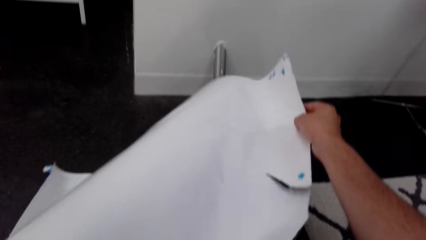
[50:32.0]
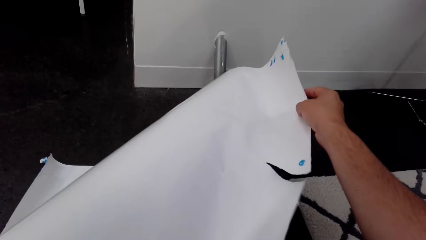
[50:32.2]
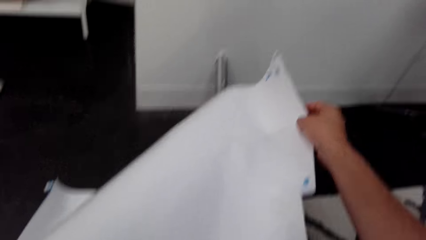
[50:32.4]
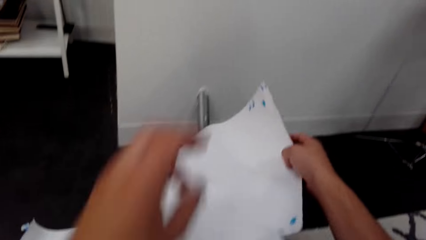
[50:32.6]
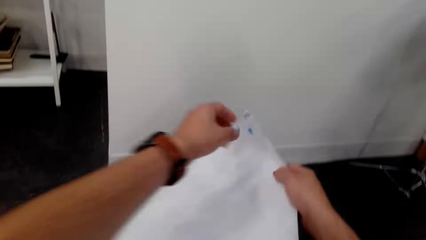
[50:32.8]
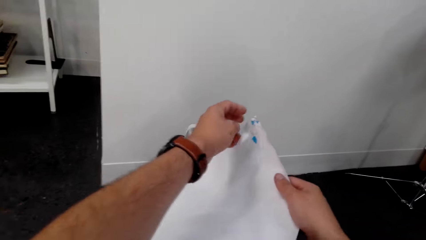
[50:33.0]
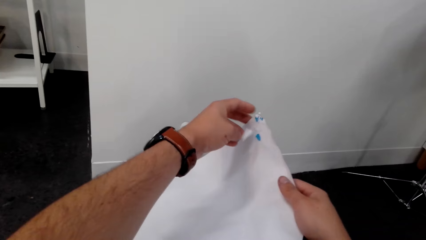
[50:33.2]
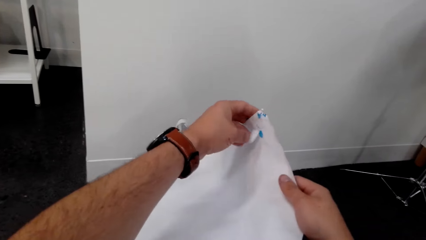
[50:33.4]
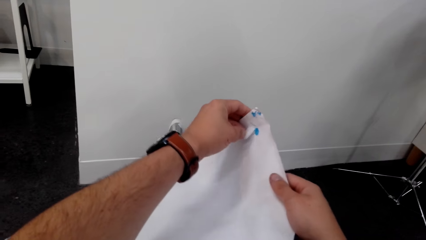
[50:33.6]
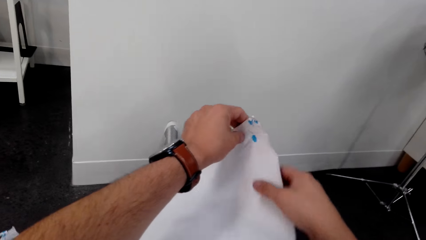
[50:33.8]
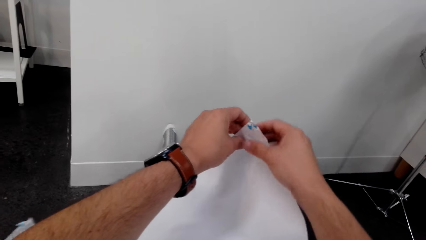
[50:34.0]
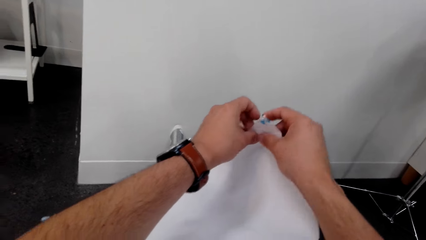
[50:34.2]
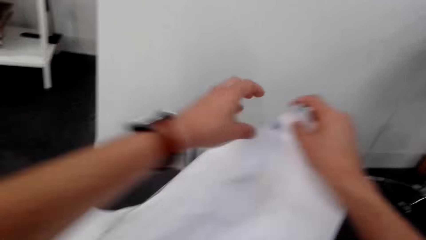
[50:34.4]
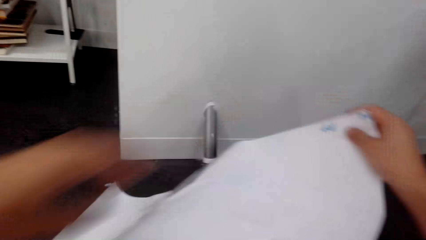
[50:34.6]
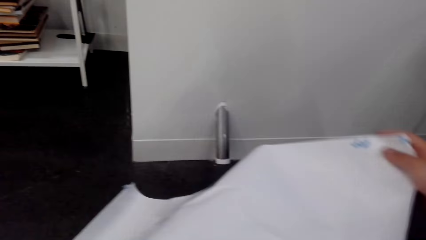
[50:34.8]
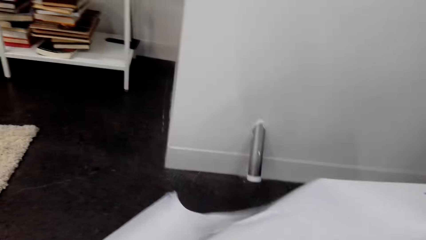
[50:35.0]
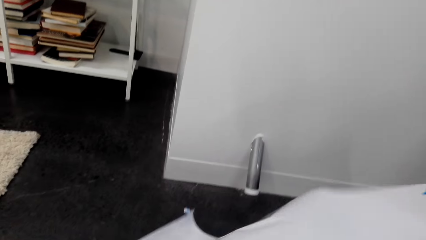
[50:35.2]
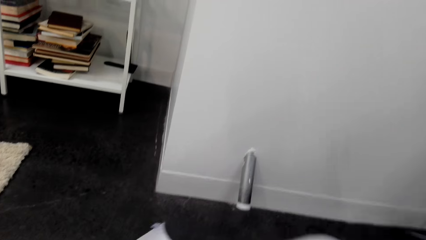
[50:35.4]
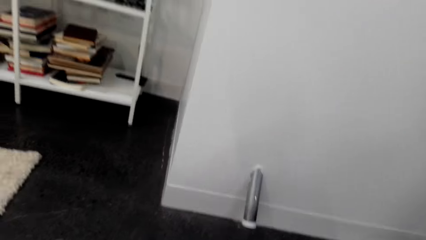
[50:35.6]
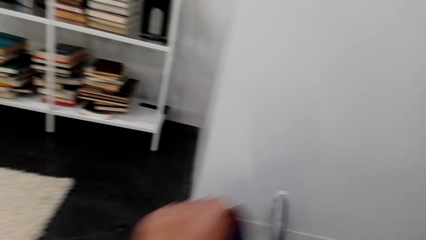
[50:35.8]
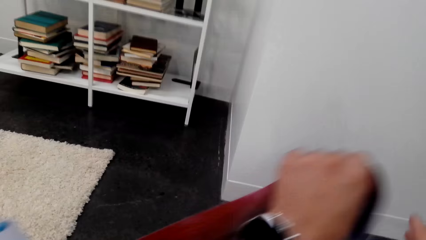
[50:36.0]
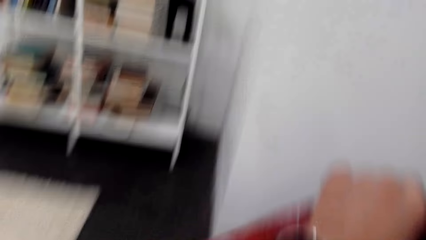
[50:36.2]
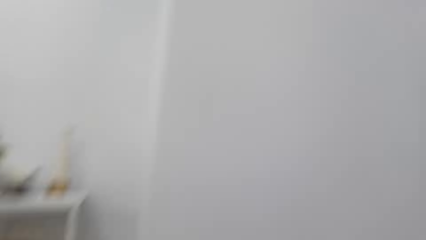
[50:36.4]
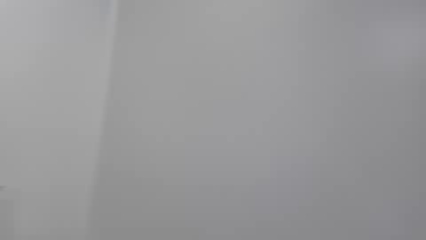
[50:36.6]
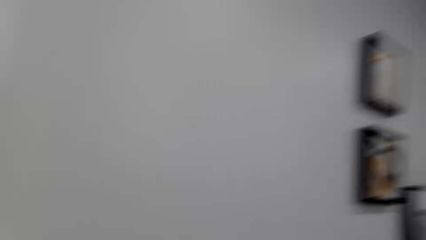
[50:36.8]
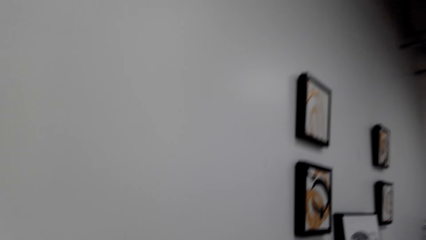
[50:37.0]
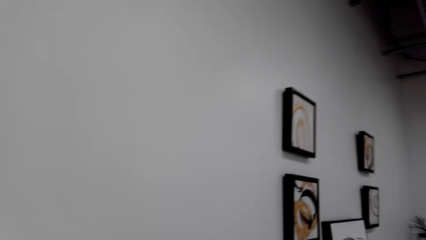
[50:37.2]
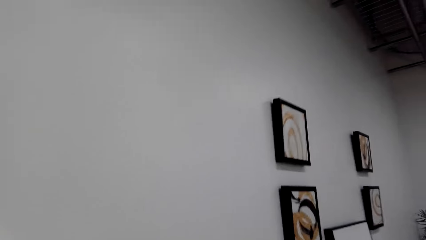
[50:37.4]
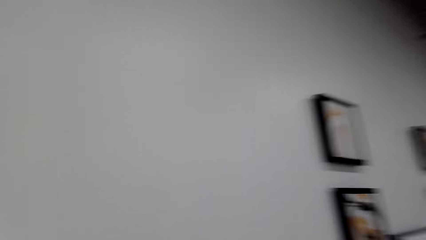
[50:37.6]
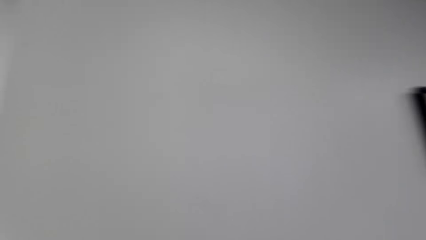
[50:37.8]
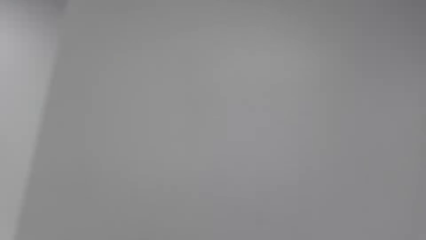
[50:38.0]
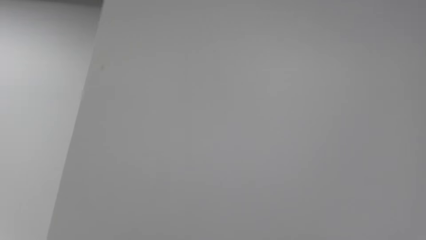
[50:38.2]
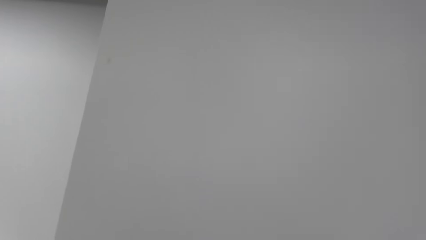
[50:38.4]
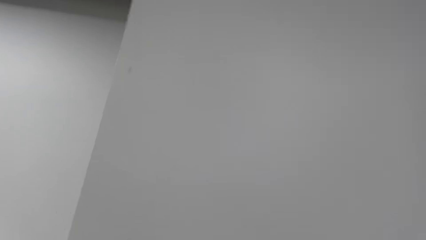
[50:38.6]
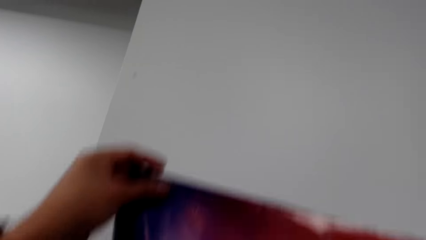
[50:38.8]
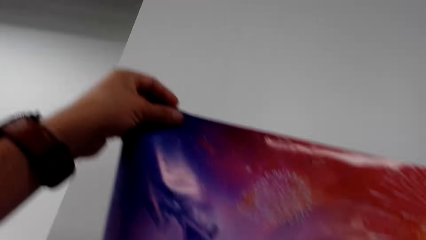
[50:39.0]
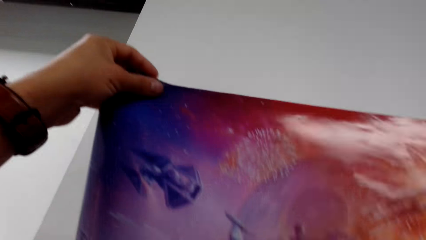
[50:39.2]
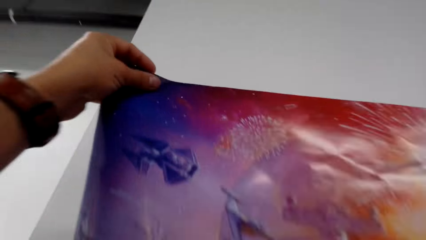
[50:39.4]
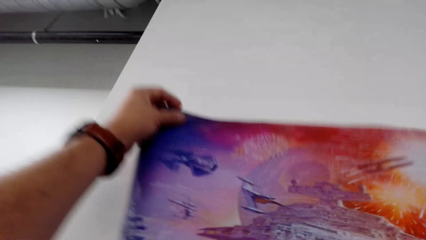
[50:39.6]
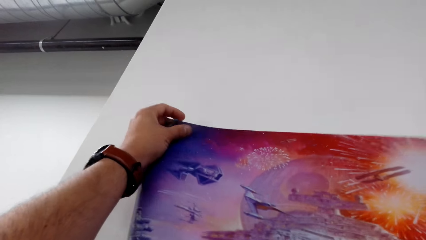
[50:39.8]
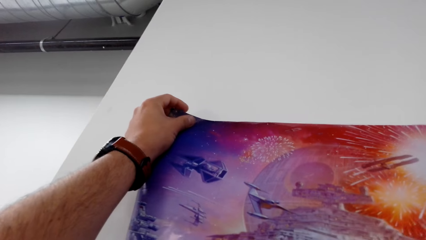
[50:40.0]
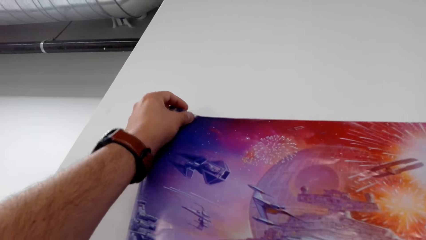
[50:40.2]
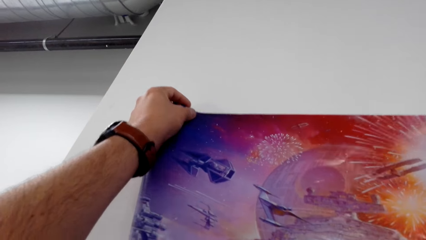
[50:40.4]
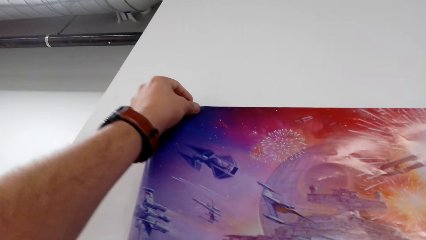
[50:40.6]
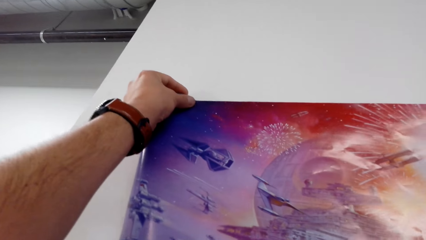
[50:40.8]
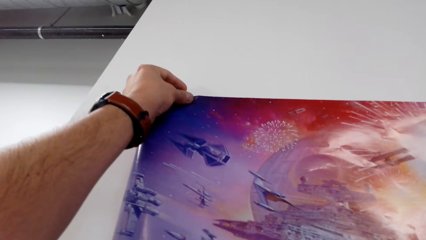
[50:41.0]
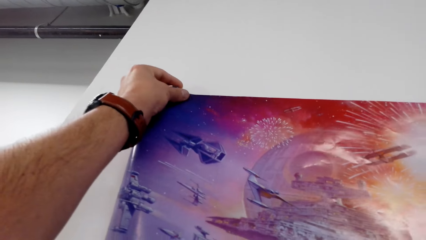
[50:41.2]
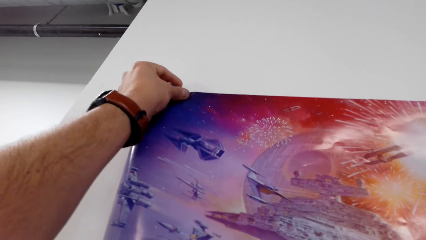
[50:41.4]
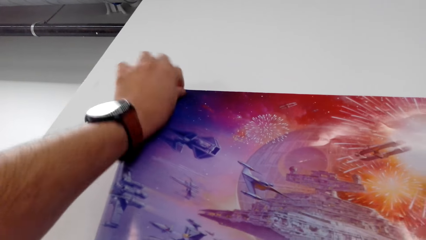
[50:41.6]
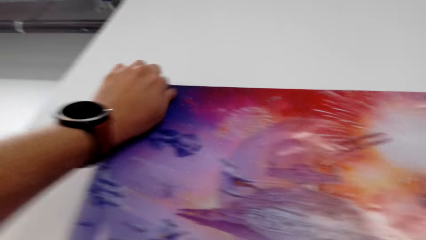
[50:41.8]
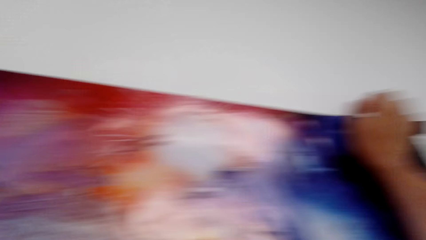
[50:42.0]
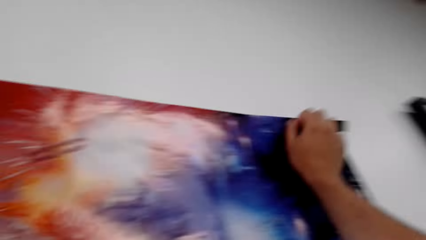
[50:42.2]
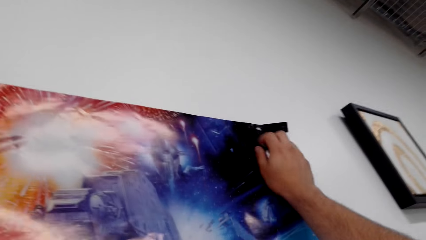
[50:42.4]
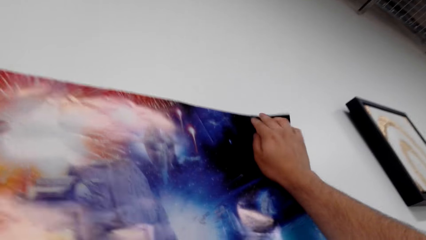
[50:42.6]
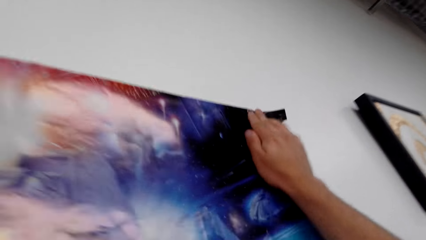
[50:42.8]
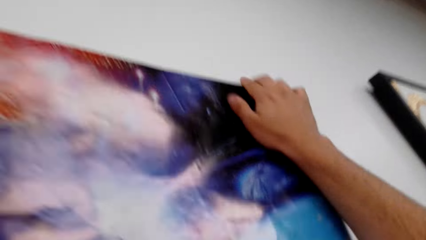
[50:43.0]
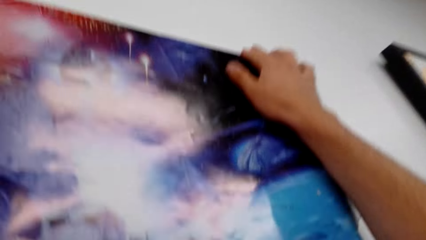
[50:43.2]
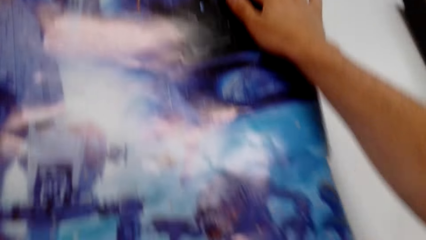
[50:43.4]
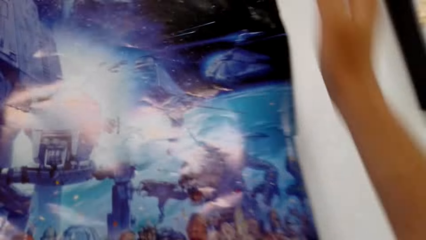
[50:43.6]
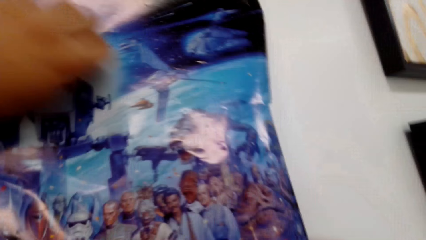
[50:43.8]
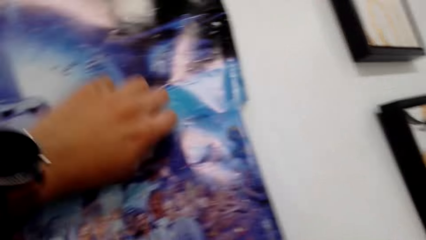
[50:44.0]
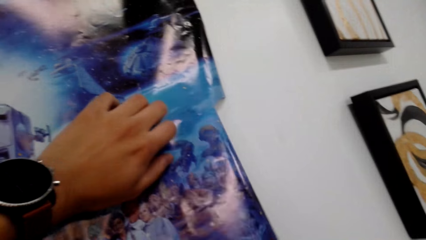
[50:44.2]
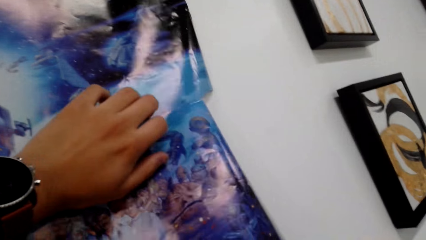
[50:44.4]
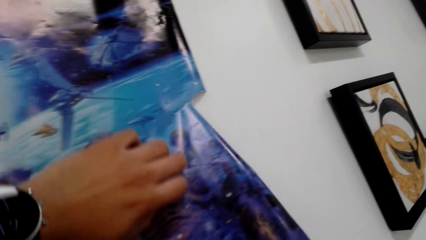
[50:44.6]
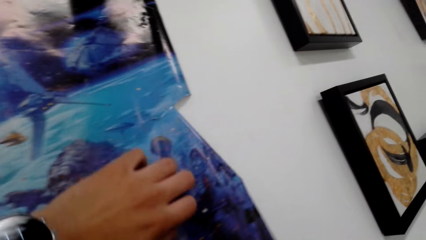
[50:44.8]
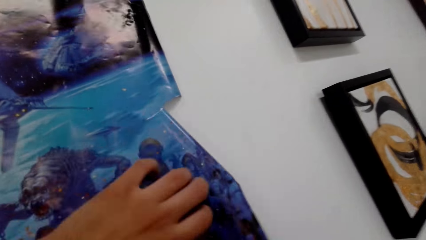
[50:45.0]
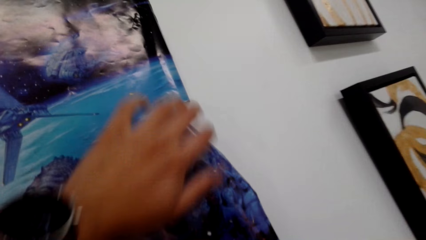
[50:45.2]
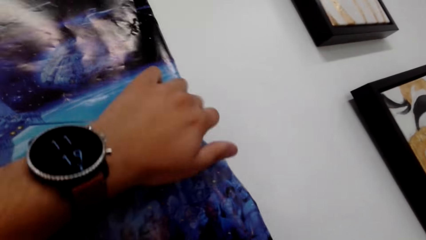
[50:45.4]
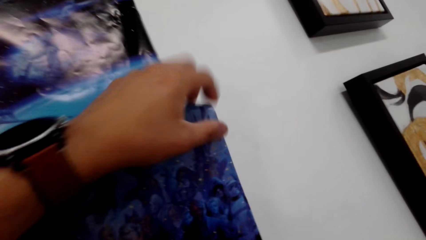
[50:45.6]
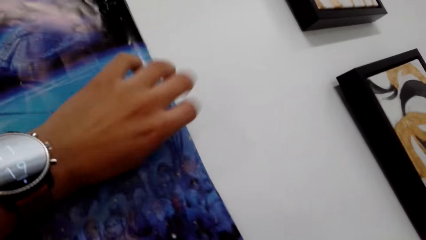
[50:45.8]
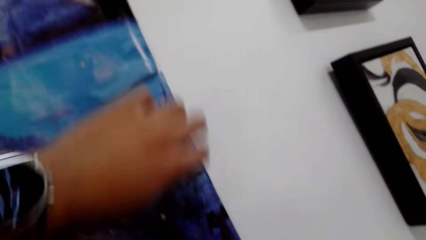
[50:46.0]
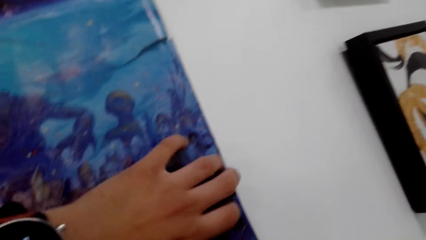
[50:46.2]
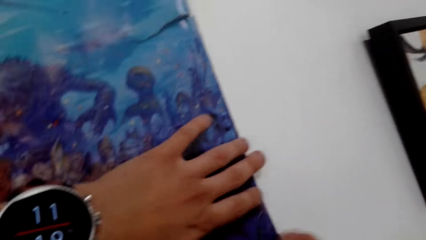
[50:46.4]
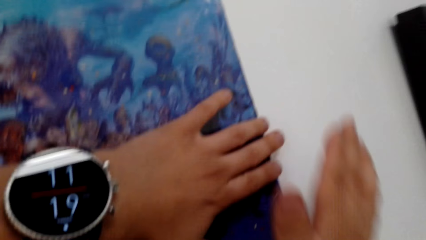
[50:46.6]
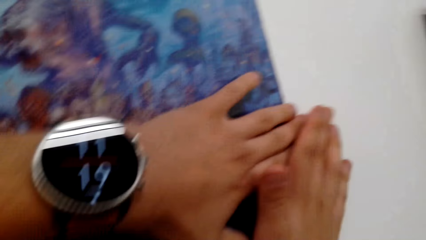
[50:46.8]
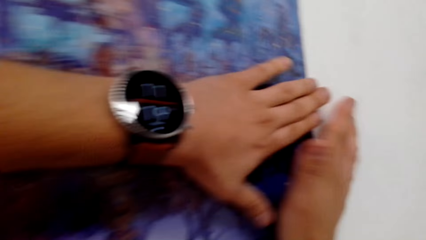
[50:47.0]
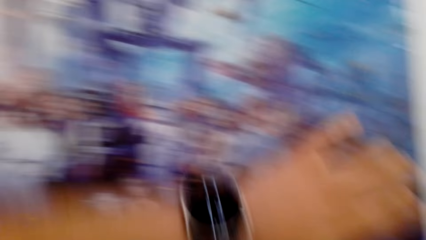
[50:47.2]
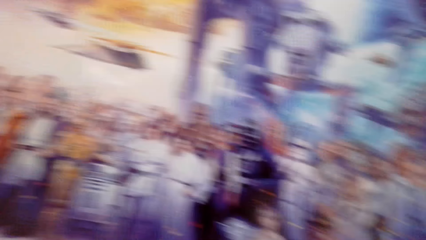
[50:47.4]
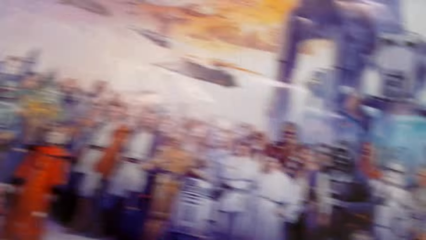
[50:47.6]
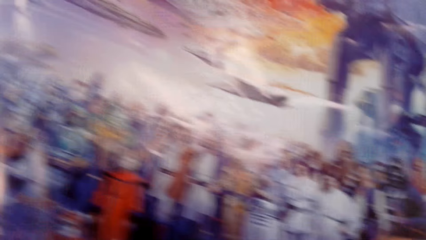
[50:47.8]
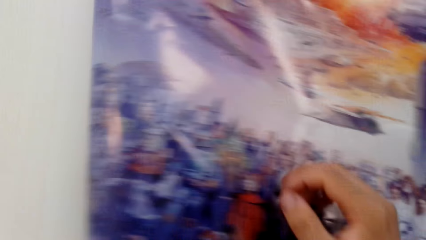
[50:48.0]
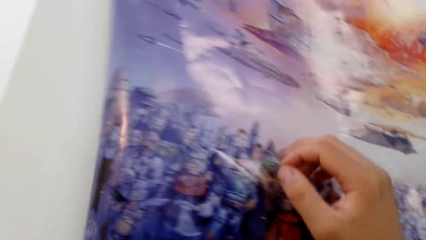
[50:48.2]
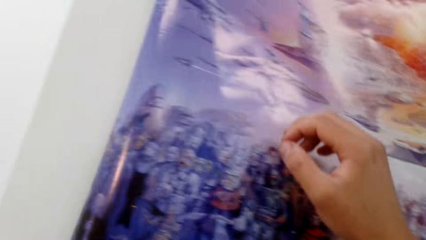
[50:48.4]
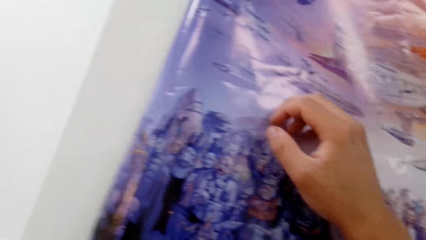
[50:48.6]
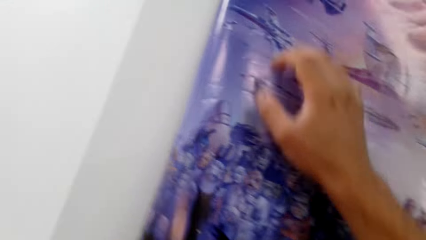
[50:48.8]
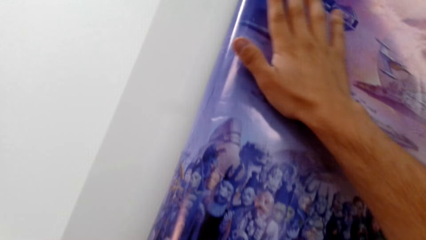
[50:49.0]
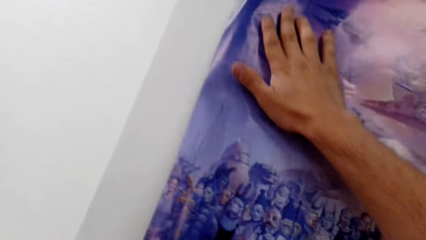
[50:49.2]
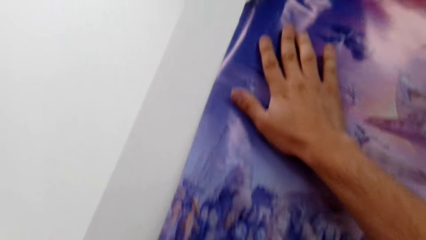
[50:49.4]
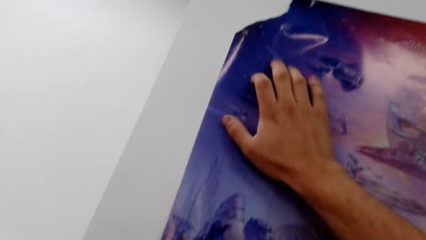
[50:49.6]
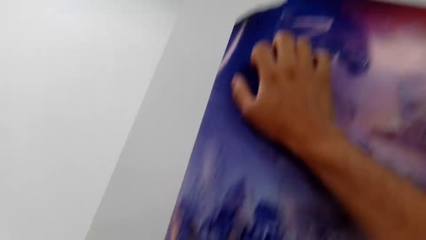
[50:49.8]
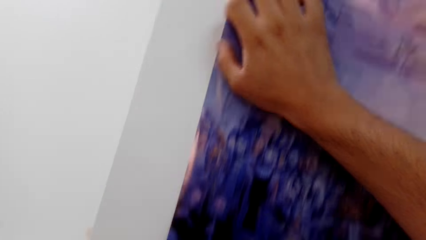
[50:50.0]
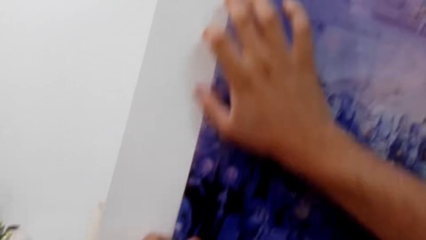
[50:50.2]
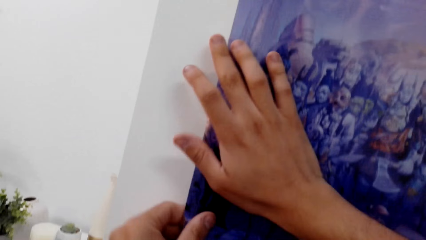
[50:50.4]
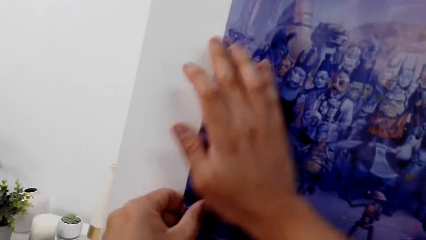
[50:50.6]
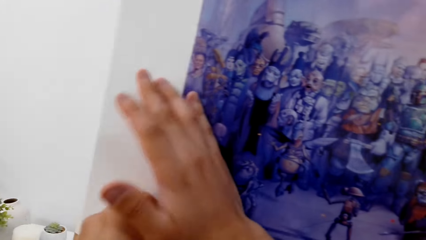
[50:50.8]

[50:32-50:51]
The camera wearer puts tape on the paper. They align the wallpaper. They look around the room. They place the wallpaper on the wall.
